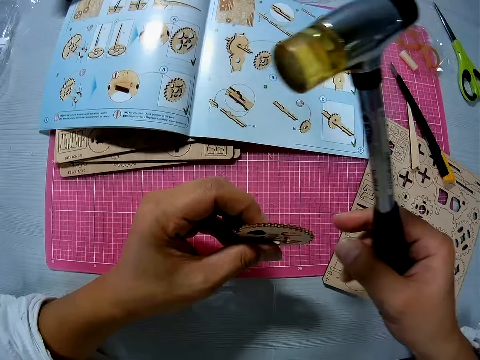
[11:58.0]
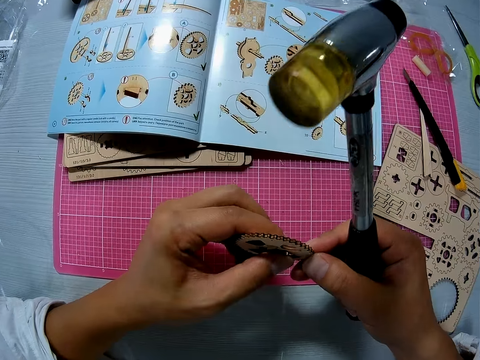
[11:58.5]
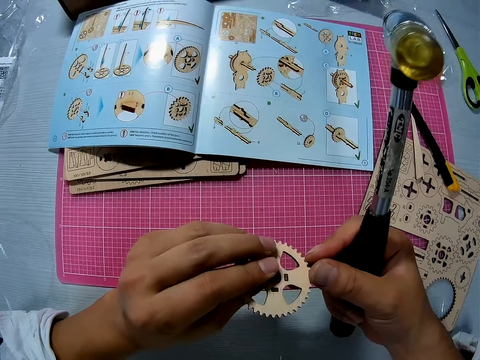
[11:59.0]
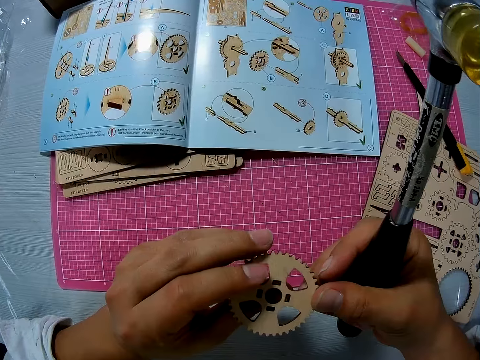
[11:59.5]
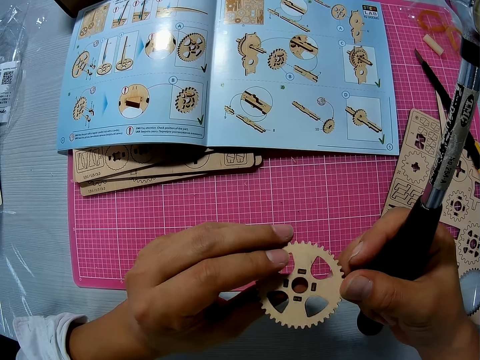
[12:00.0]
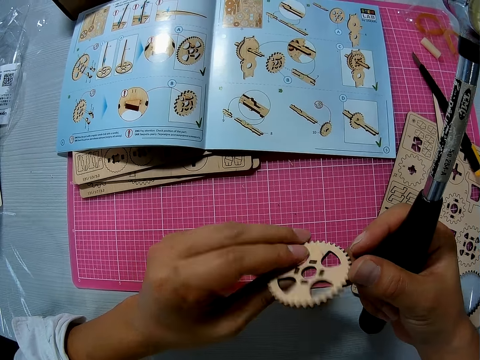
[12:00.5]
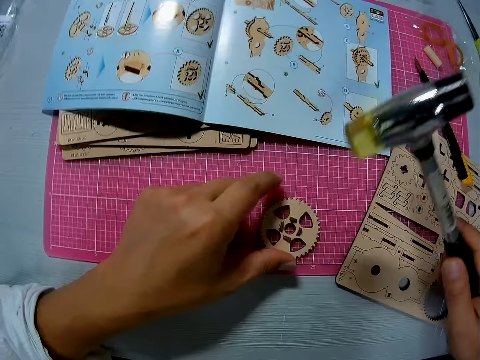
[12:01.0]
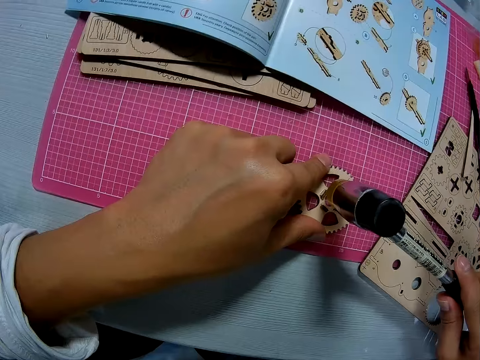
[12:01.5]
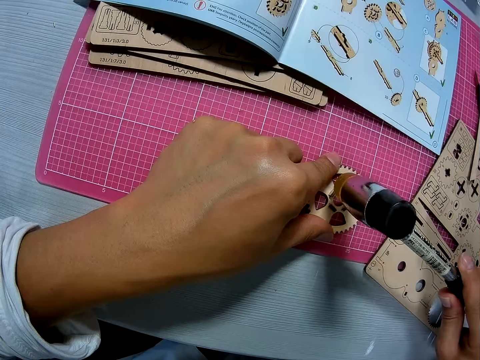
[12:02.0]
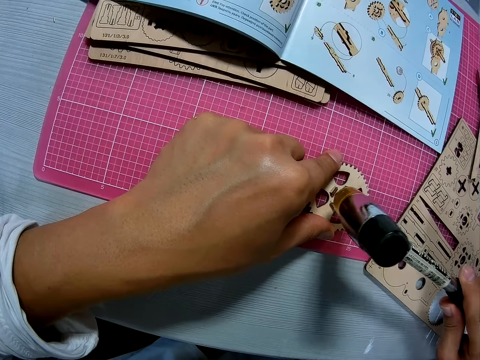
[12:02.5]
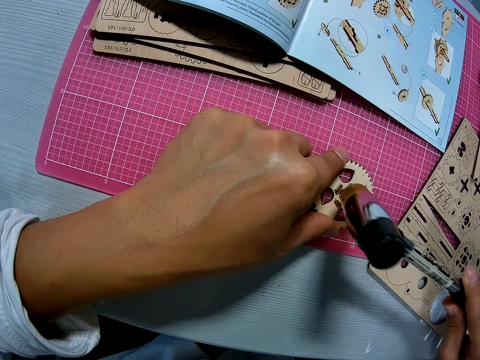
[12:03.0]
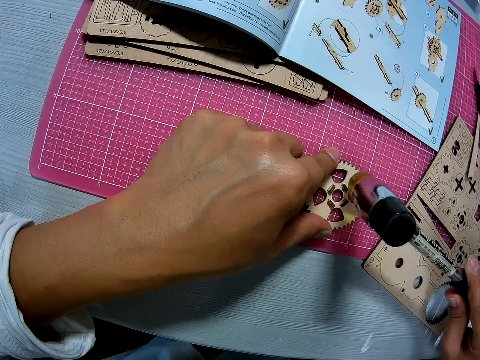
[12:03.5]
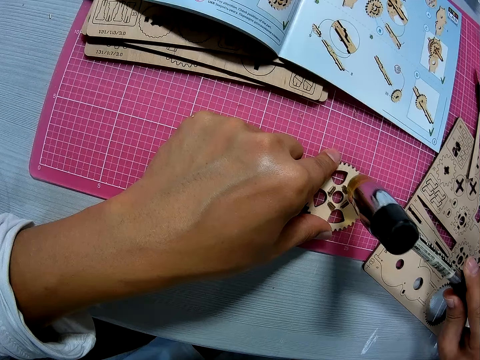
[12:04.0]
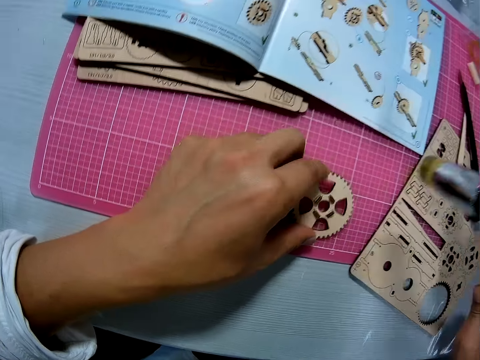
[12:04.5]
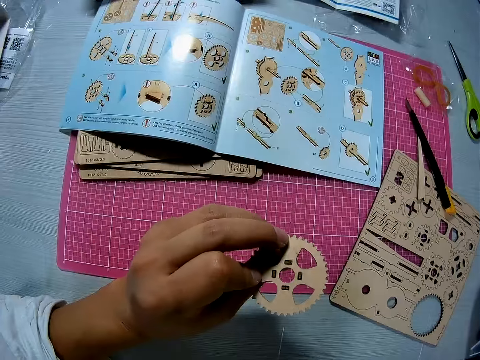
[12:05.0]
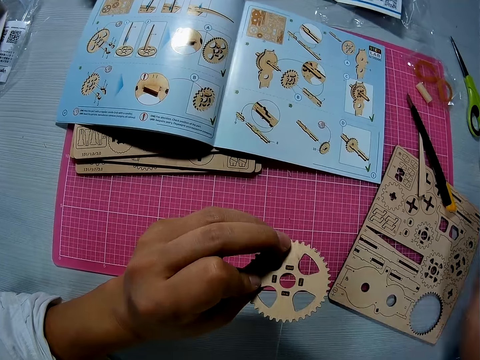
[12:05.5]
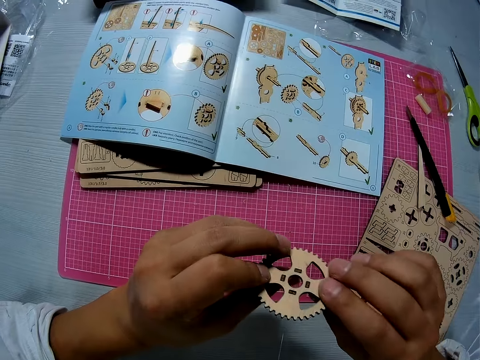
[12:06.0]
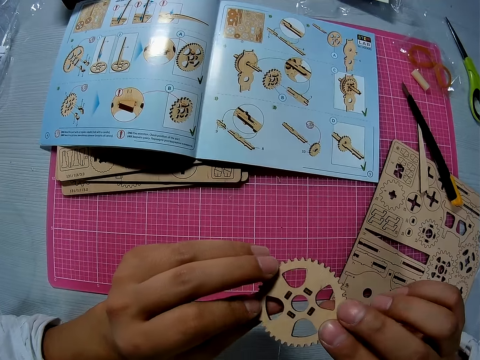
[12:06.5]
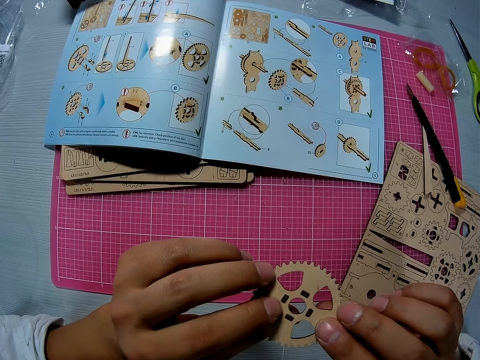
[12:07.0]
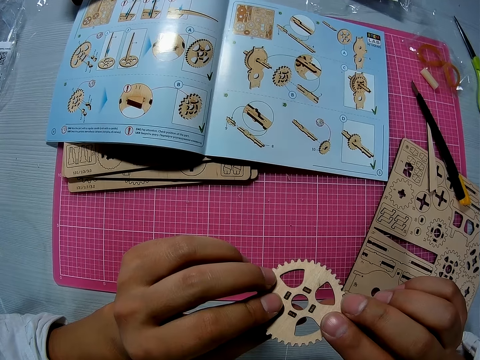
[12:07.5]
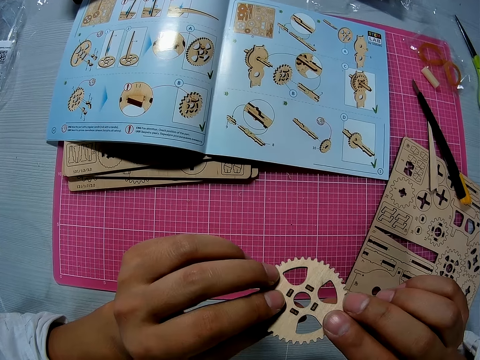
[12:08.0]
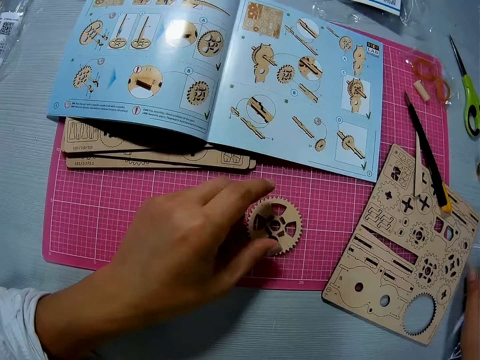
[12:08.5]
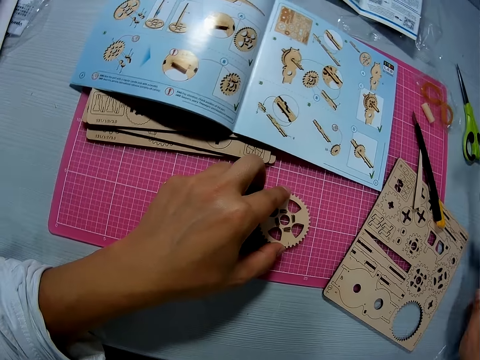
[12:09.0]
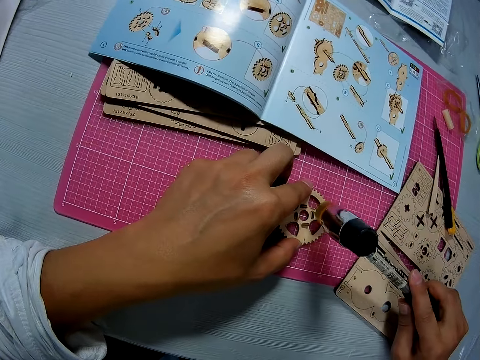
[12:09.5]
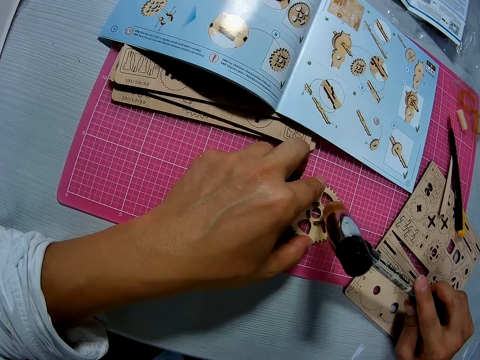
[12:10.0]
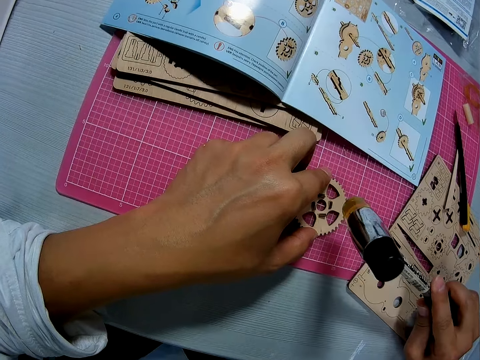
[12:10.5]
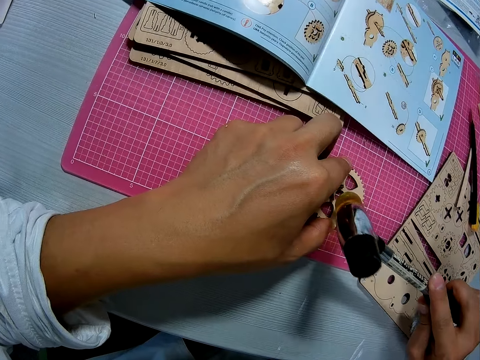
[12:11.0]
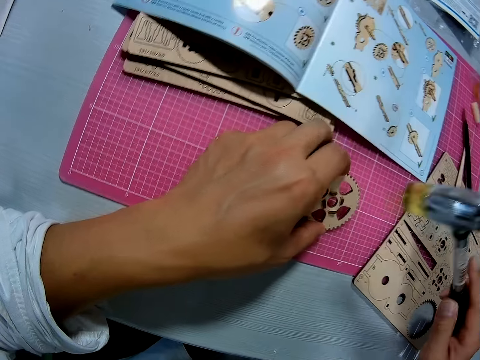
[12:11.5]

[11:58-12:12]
The camera wearer picks up the gear model and examines the gear model. He holds the wooden mechanical piece with his hands. He drops the gear model. He hits the hammer on the wooden mechanical piece. He examines the gear model. He drops the soft hammer. He raises the wooden mechanical piece with his left hand. He holds the wooden mechanical piece with his hands. He drops the gear model. He picks up the soft hammer from the table. He hits the hammer on the wooden mechanical piece.

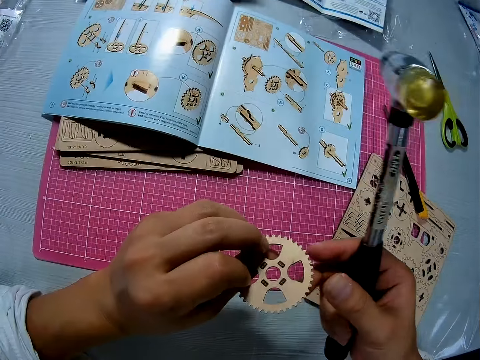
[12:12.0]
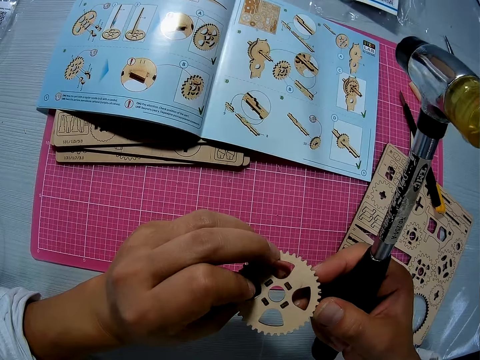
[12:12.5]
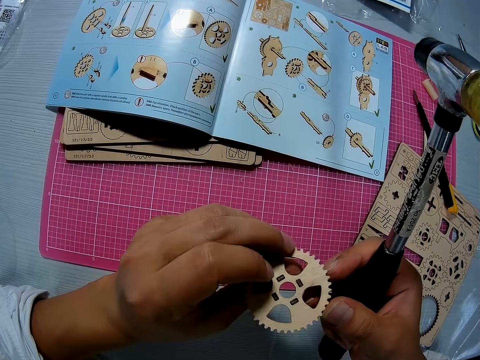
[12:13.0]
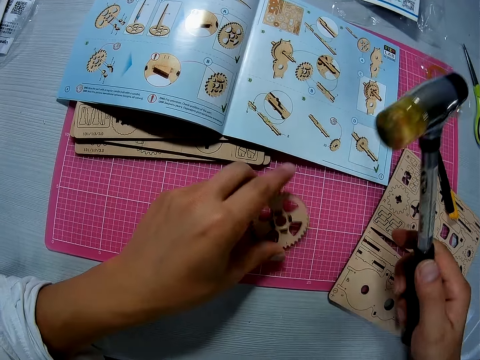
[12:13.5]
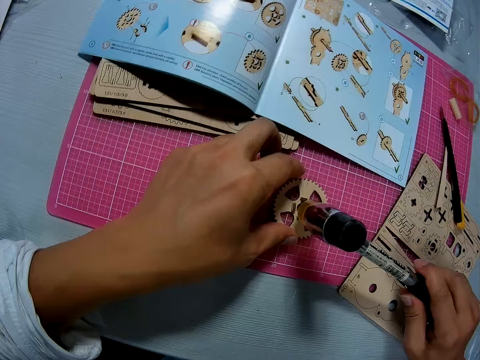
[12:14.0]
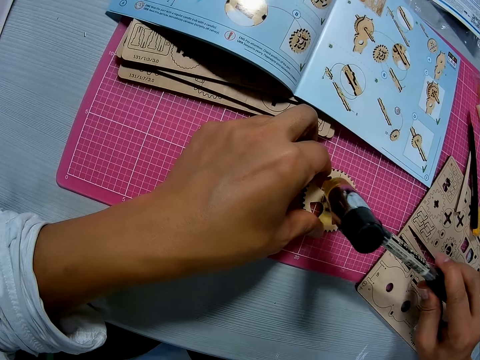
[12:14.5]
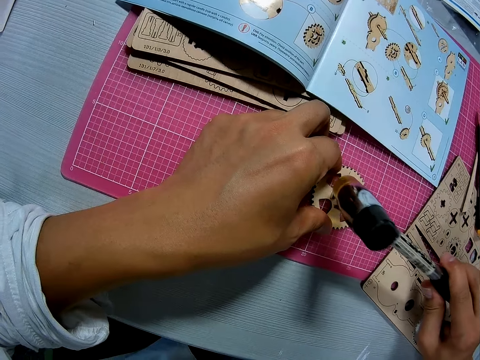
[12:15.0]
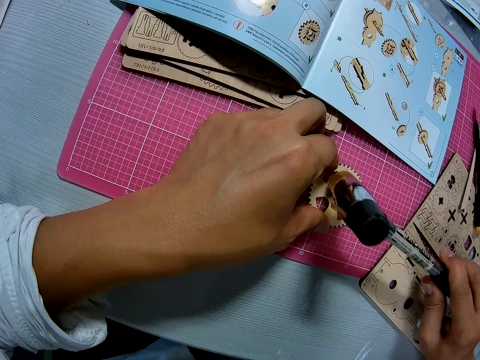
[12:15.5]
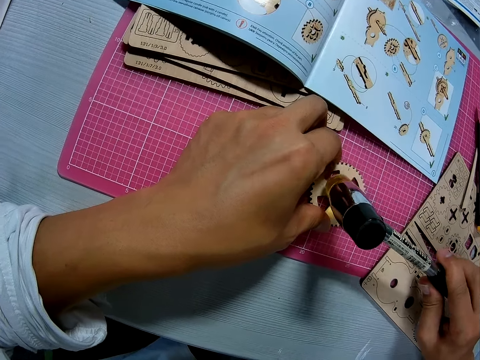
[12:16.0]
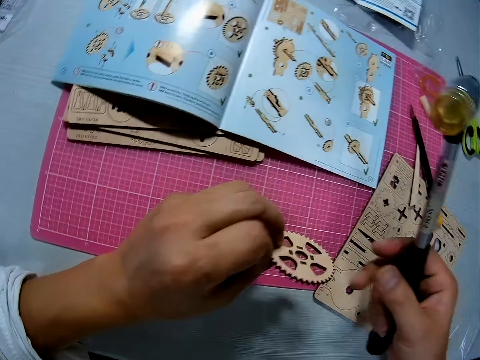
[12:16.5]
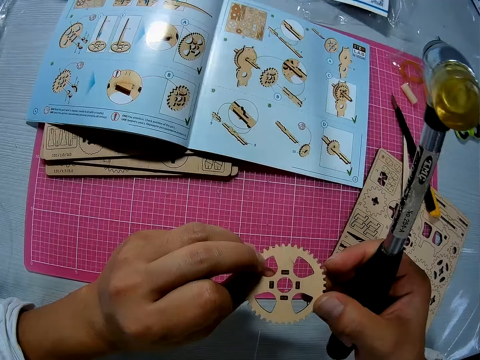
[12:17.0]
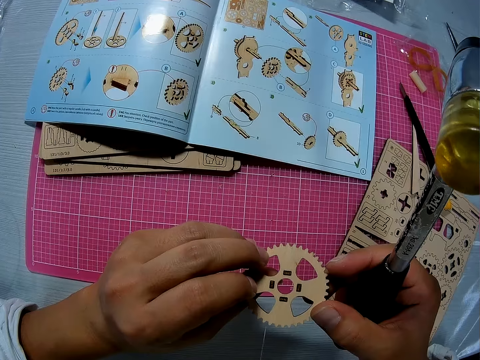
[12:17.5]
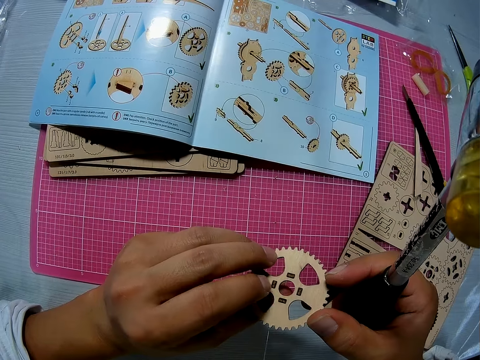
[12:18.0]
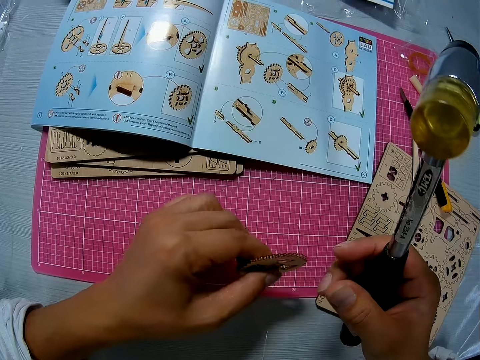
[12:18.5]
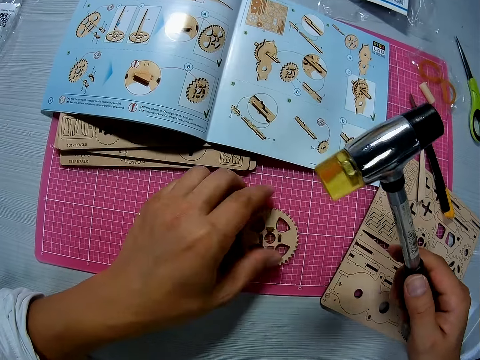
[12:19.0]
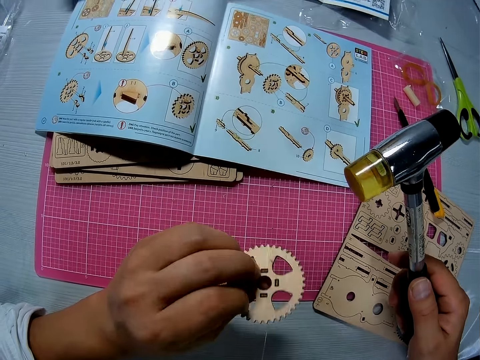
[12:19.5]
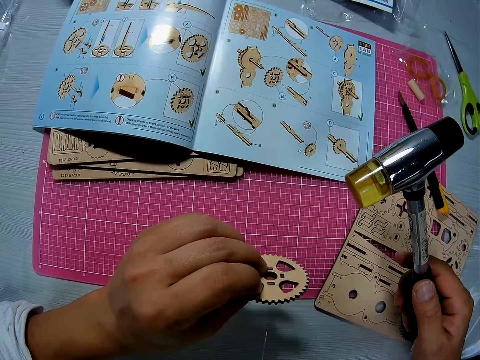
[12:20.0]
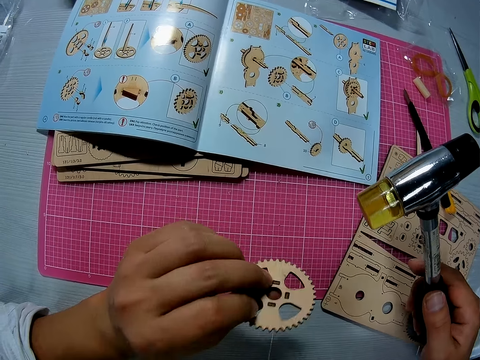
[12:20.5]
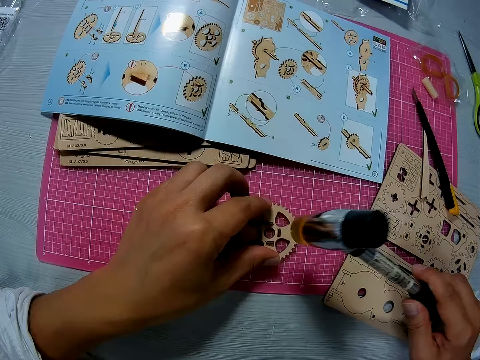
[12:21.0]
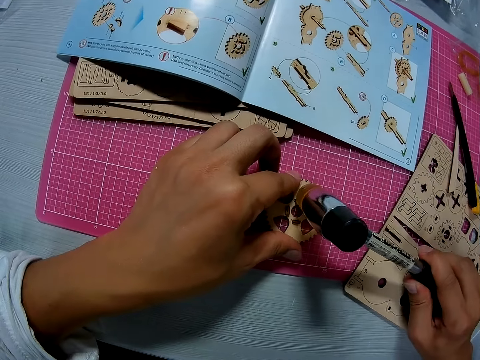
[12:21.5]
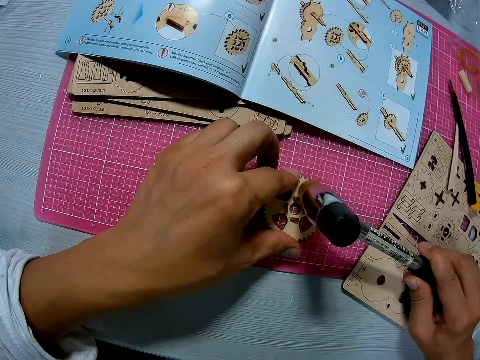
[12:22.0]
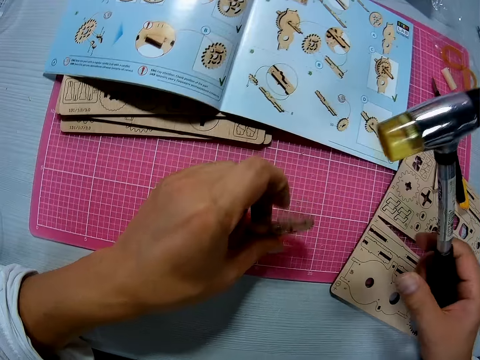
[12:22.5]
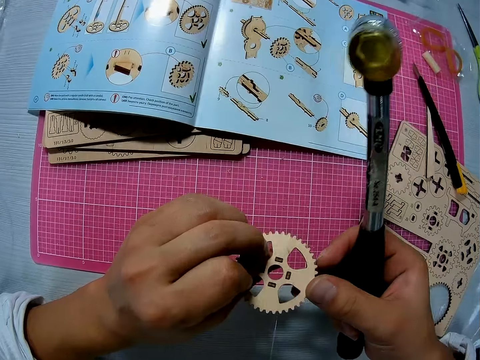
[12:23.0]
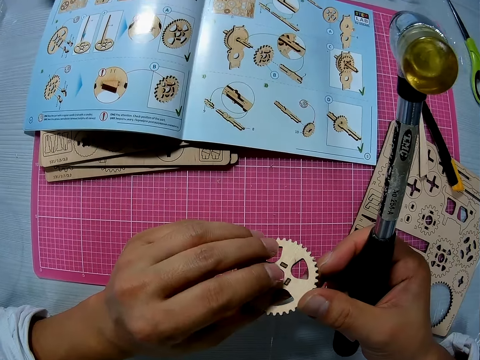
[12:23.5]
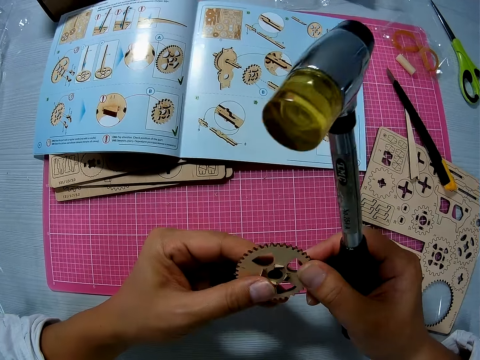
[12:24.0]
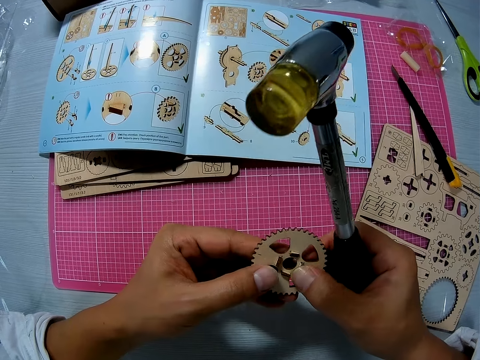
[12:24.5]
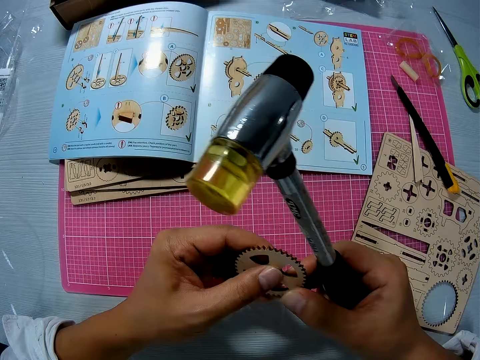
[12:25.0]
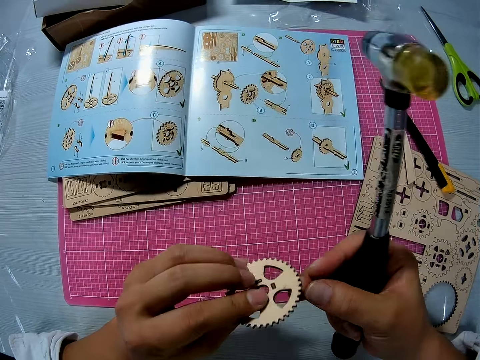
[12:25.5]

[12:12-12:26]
The camera wearer examines the gear model. He holds the wooden mechanical piece with his hands. He drops the gear model. He hits the hammer on the wooden mechanical piece. He examines the gear model. He holds the wooden mechanical piece with his hands. He places the wooden mechanical piece on the sheet. He raises the wooden mechanical piece with his left hand. He places the wooden mechanical piece on the sheet. He hits the hammer on the wooden mechanical piece. He examines the gear model. He holds the wooden mechanical piece with his hands.
